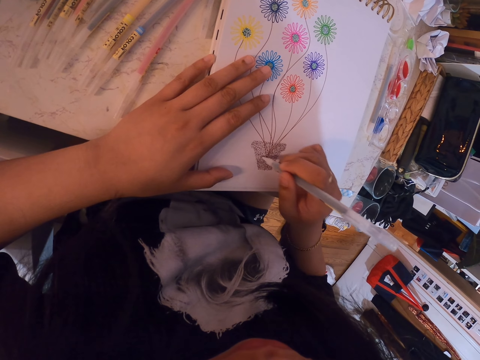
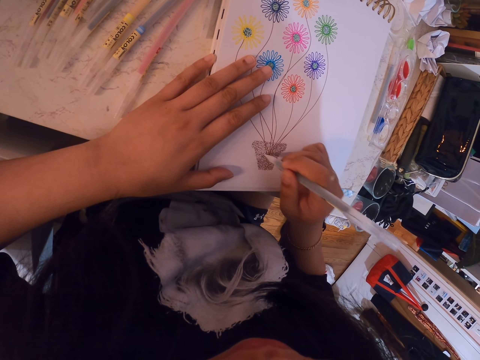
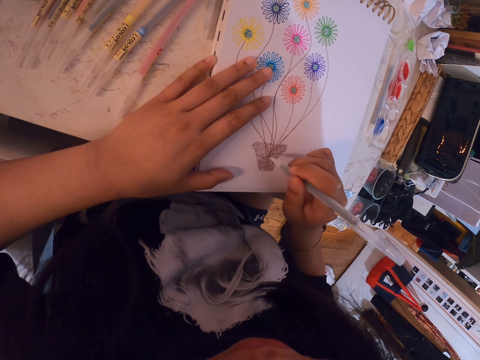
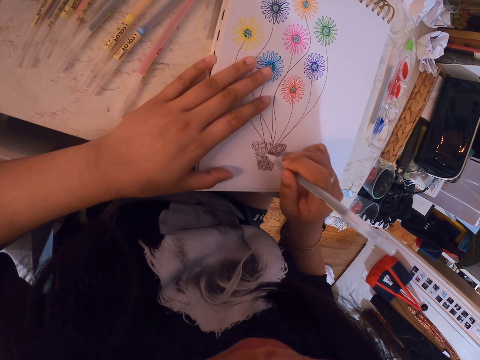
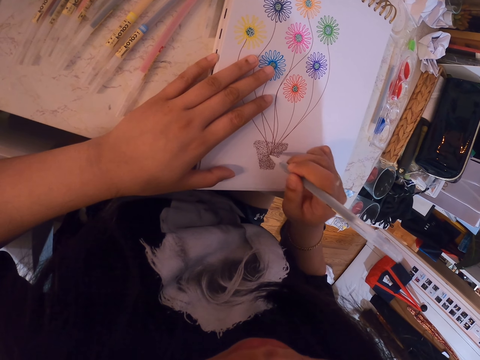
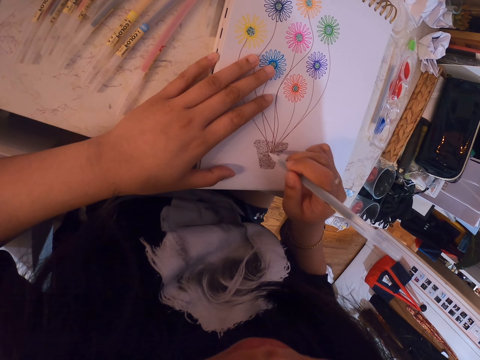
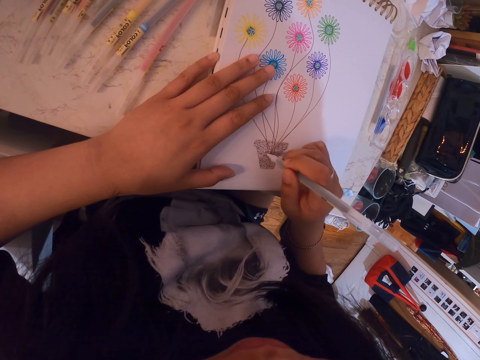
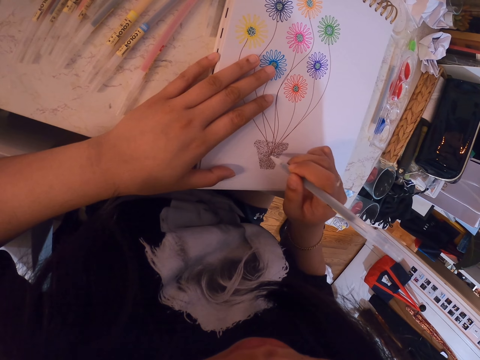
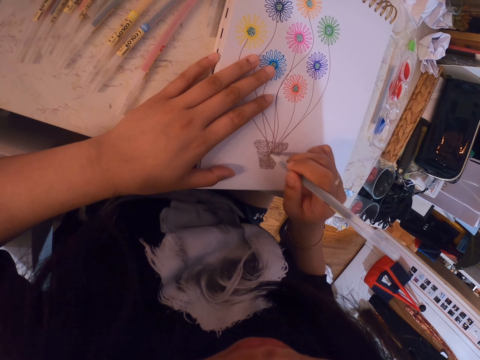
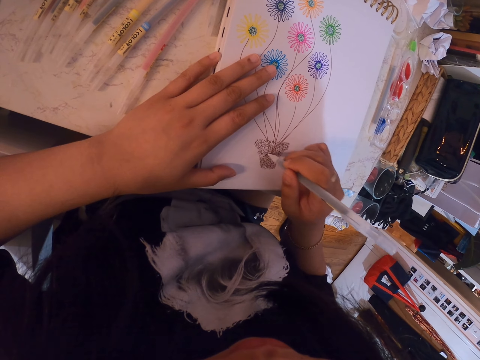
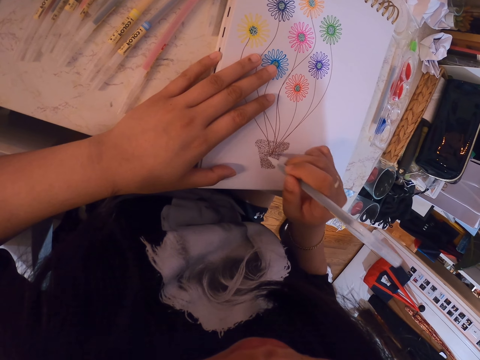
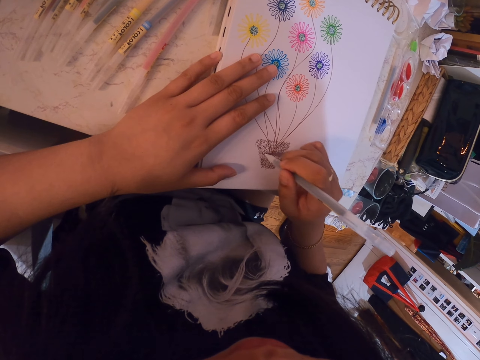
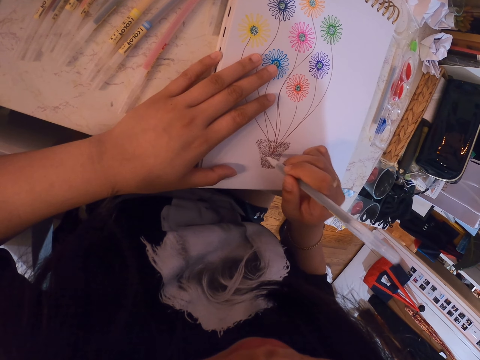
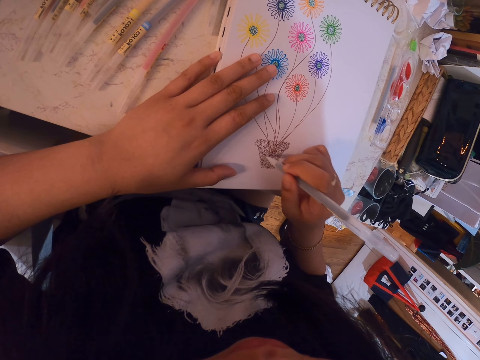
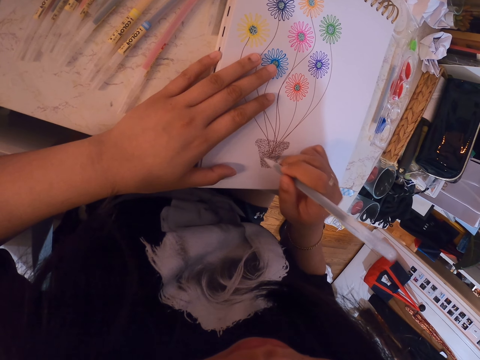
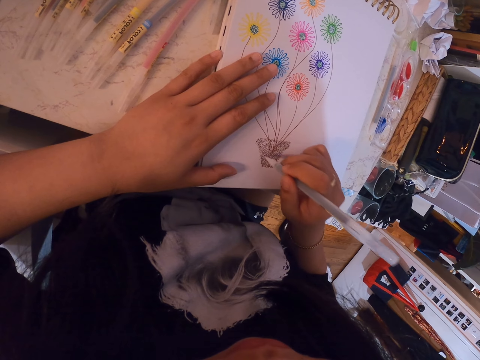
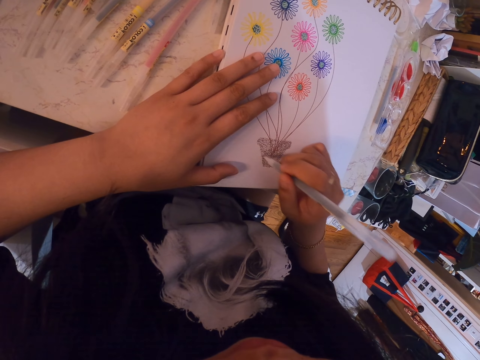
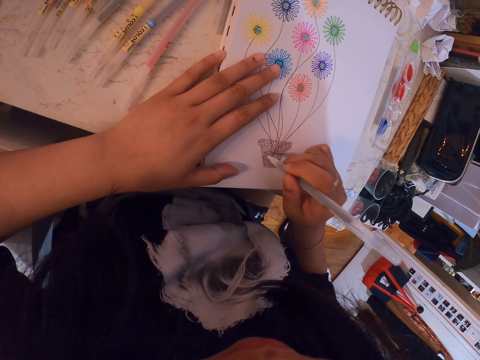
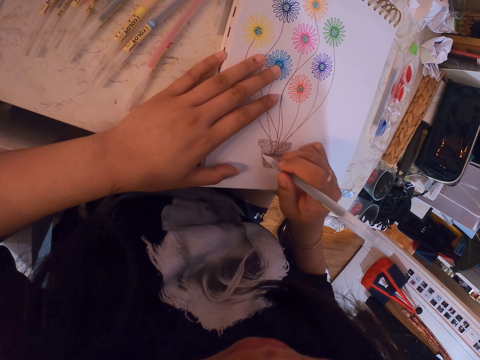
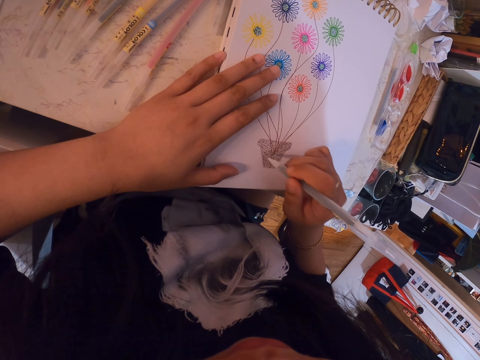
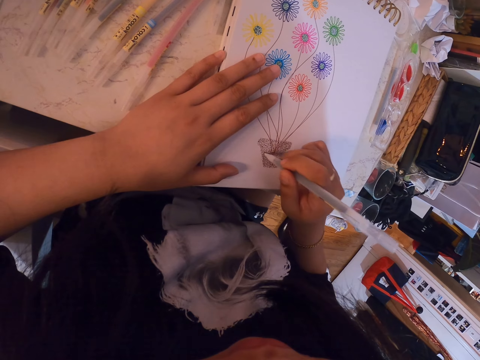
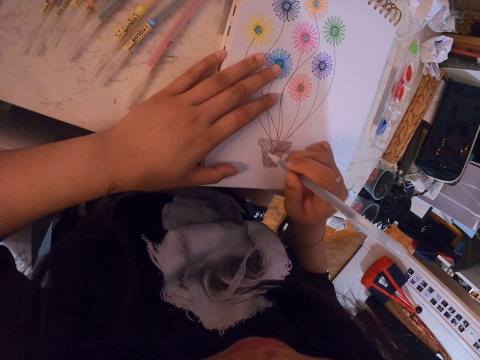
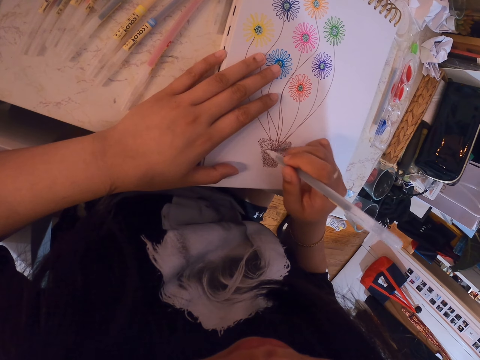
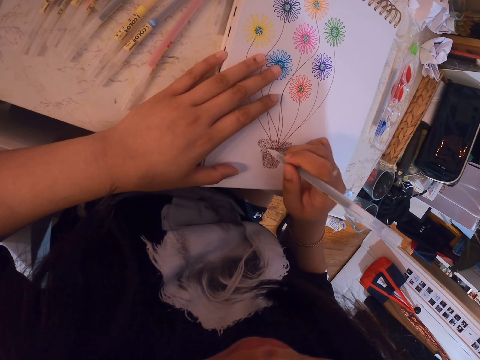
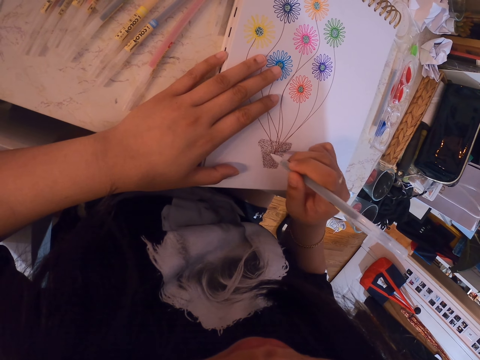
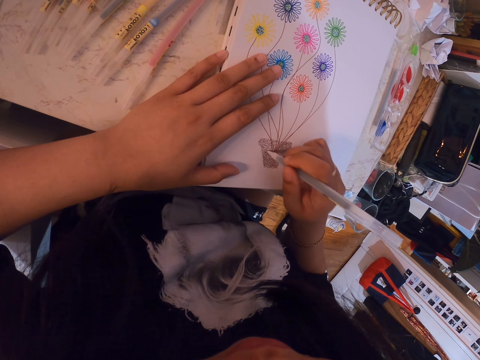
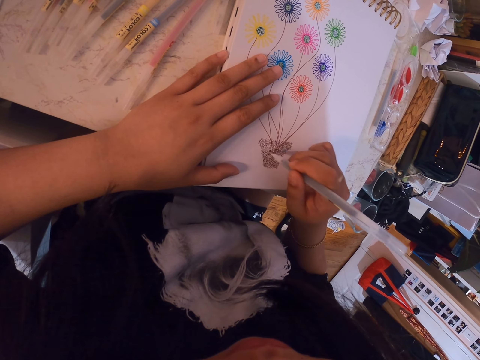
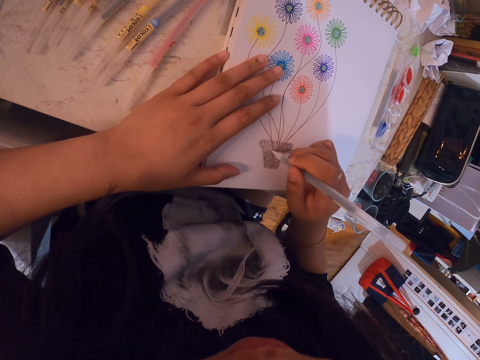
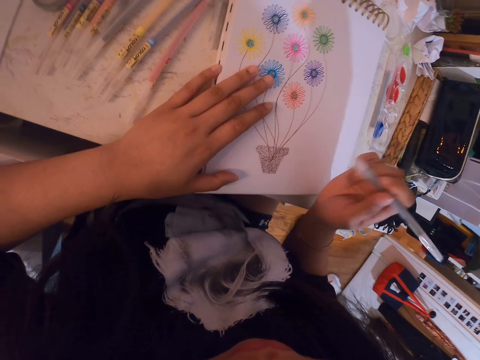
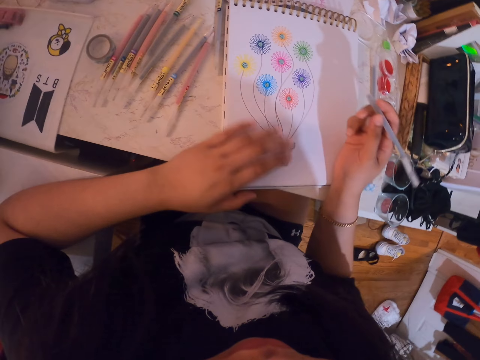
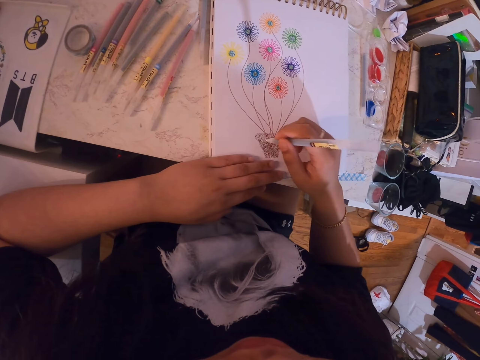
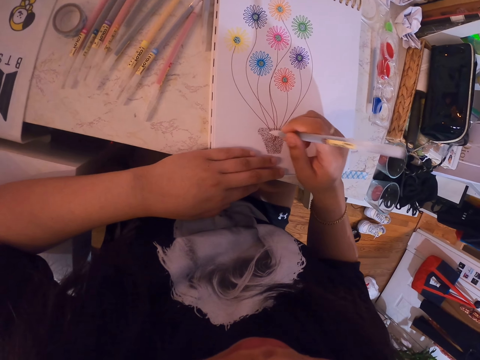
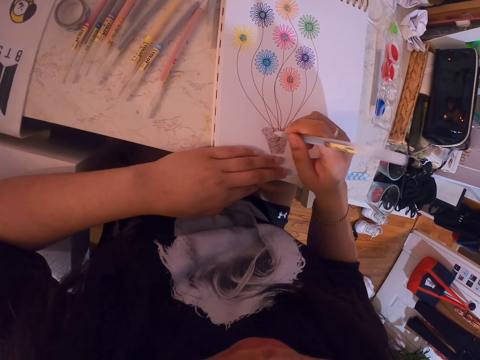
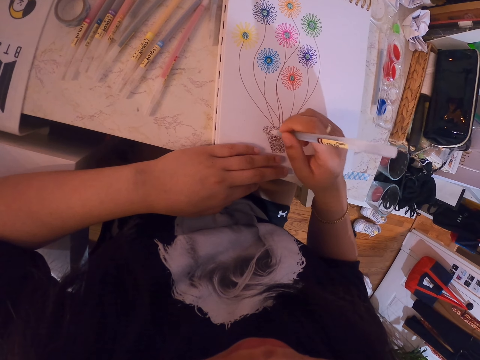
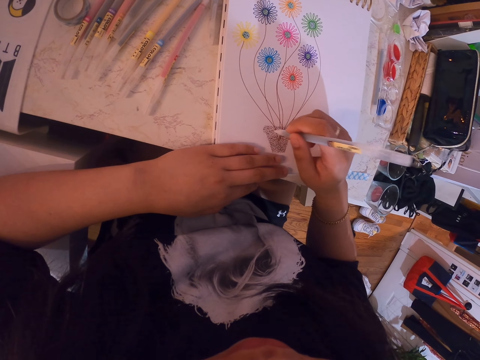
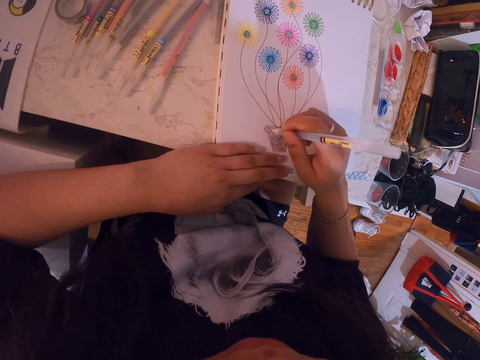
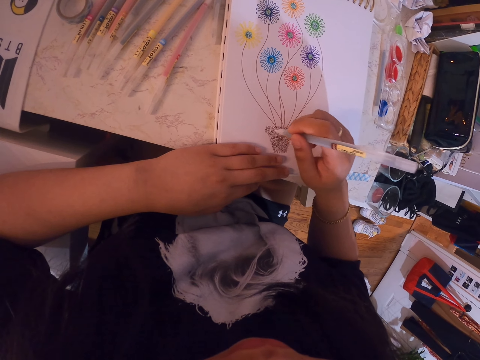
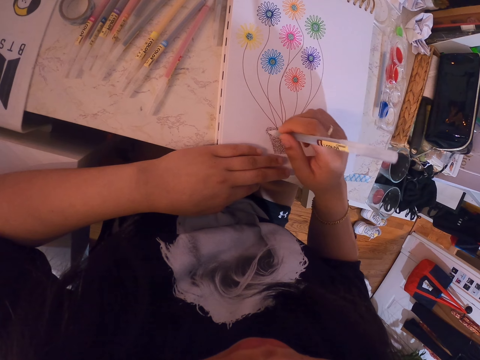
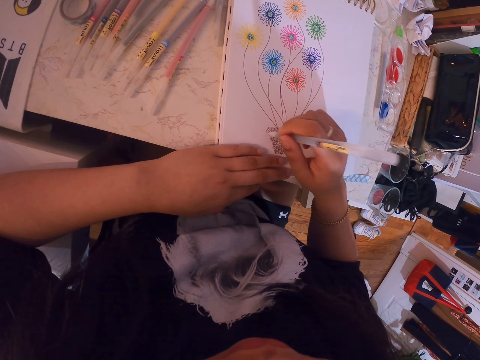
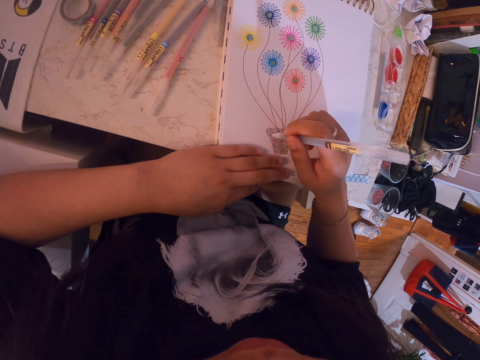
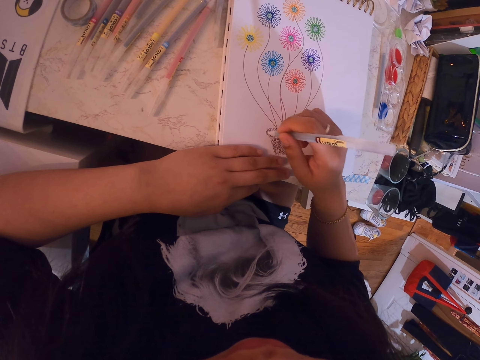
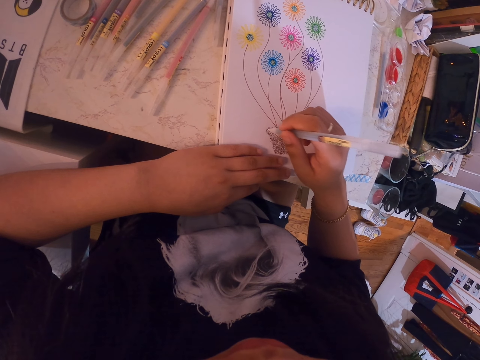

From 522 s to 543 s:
The camera wearer moves his left hand. He draws on the book.

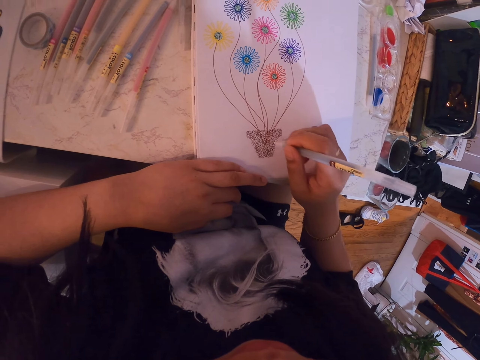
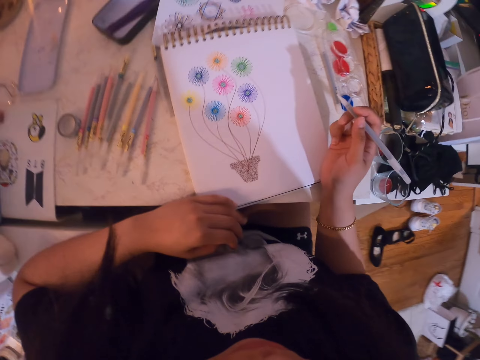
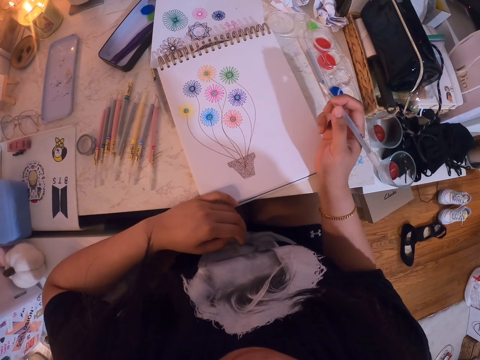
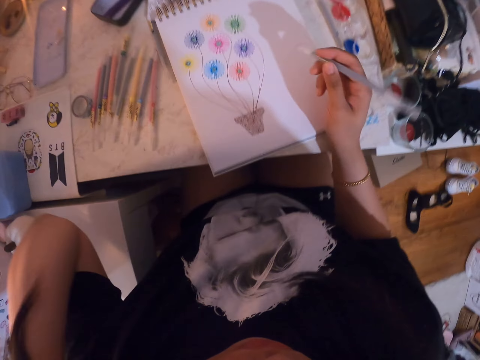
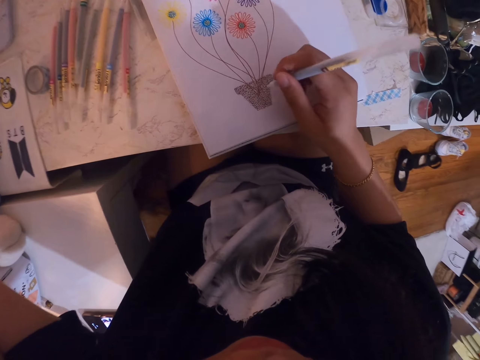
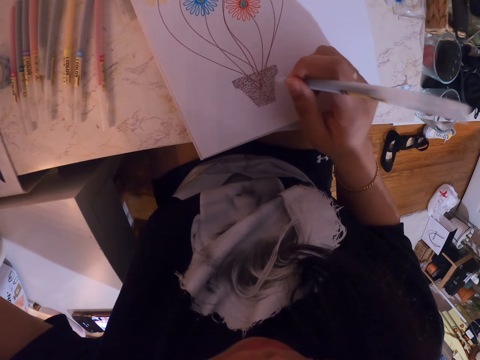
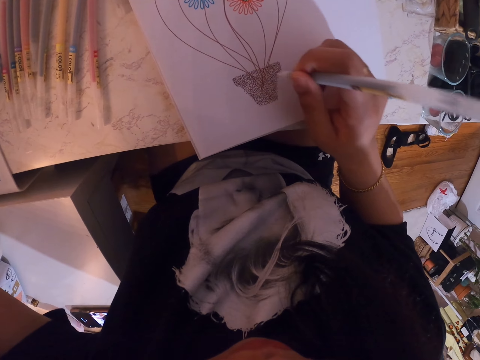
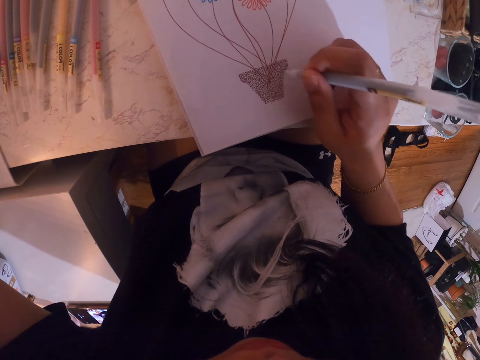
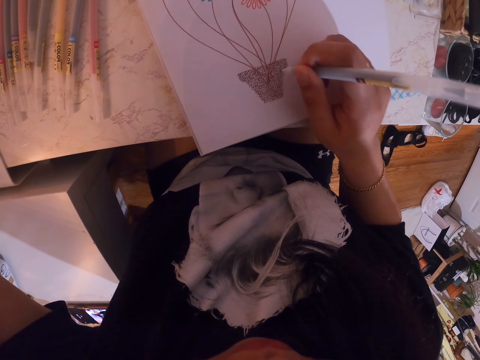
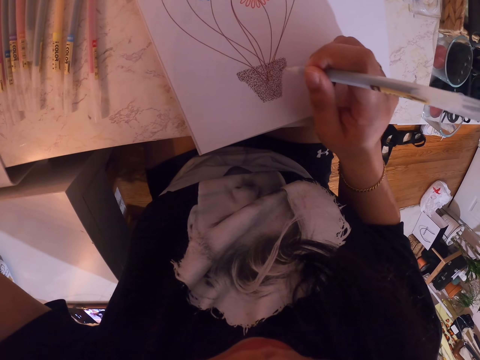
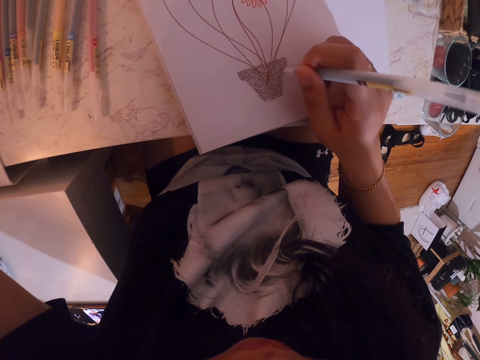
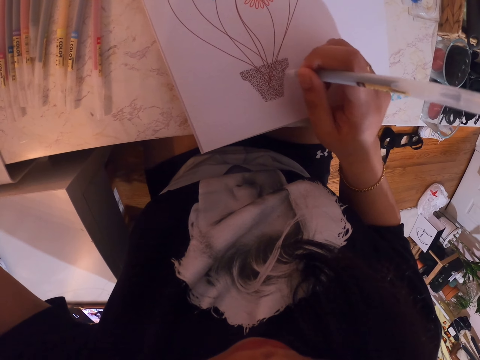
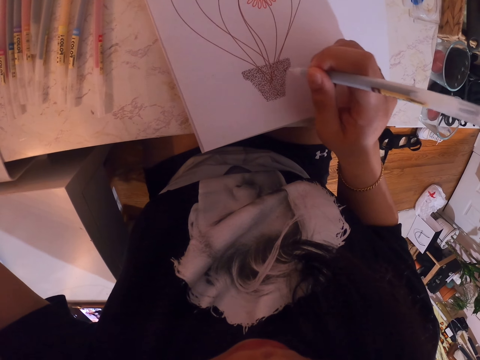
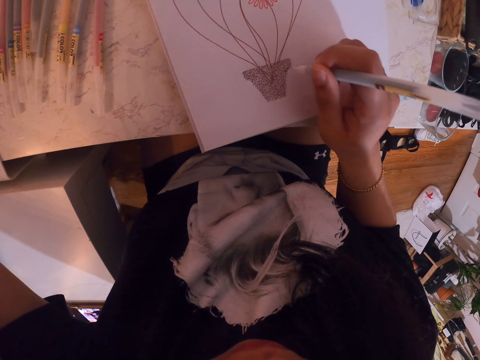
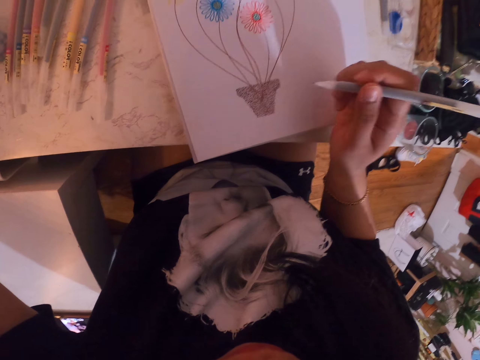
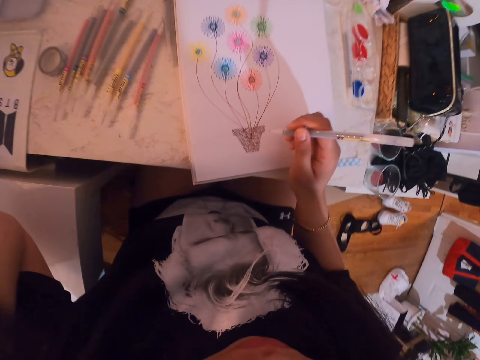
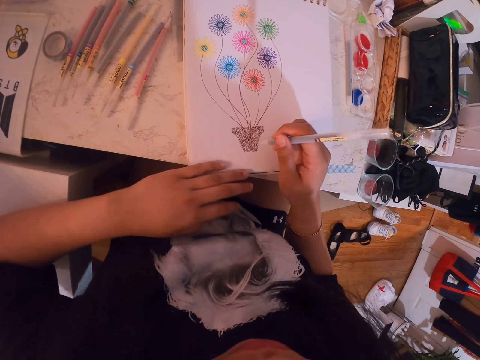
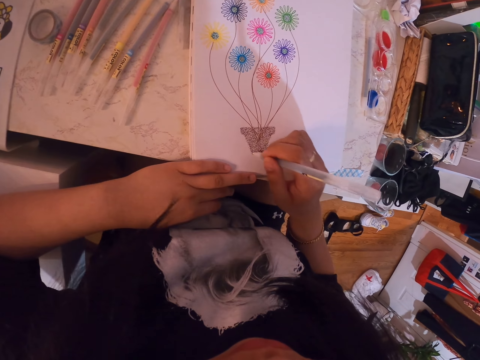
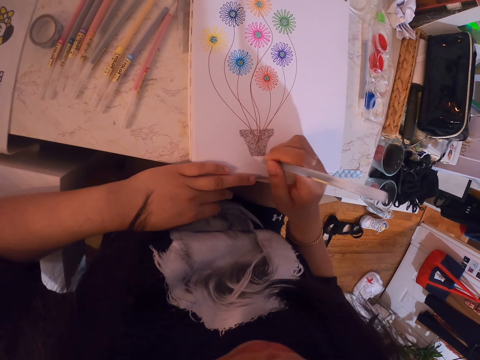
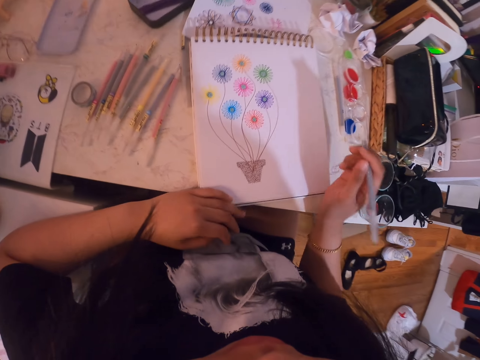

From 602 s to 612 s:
The camera wearer touches his face. He stretches the left hand to something. He draws on a book. He touches the book. He returns the hand on the book.
